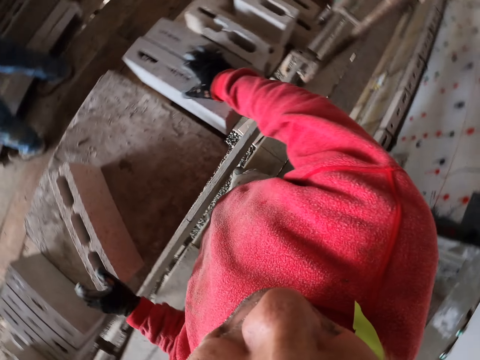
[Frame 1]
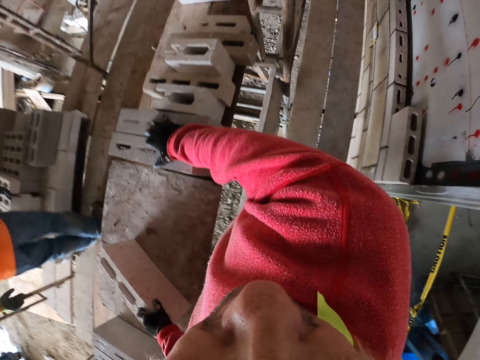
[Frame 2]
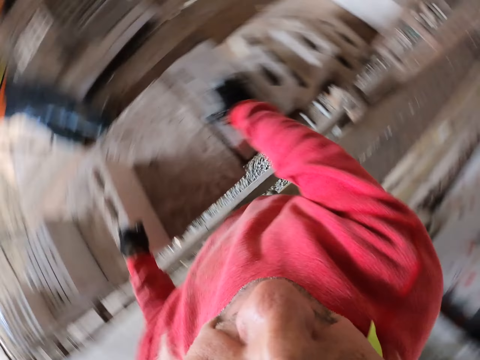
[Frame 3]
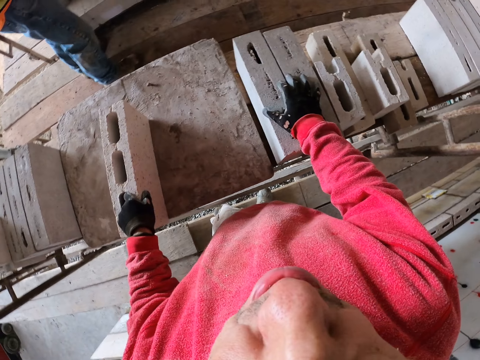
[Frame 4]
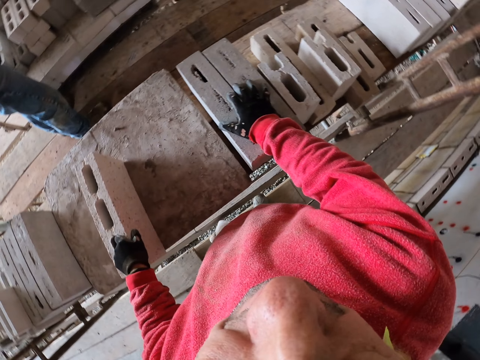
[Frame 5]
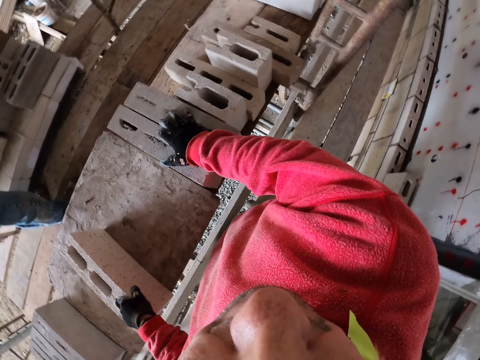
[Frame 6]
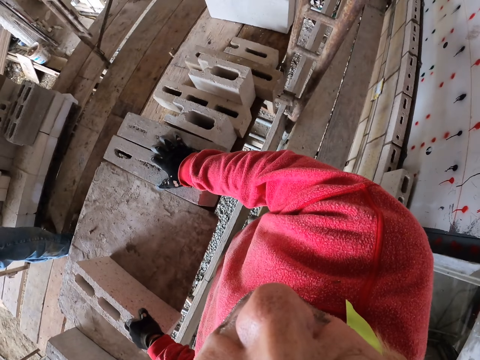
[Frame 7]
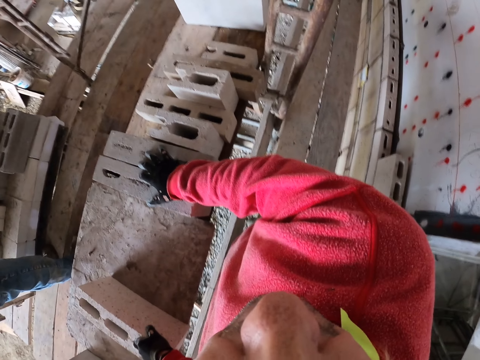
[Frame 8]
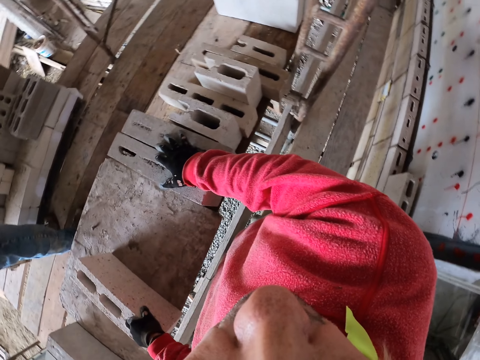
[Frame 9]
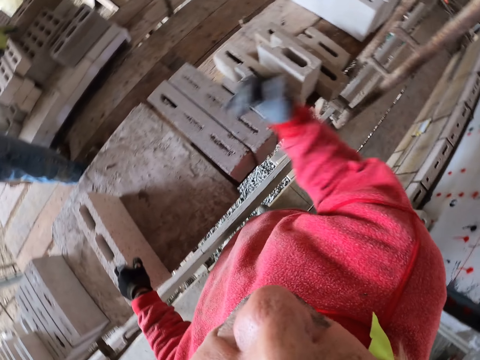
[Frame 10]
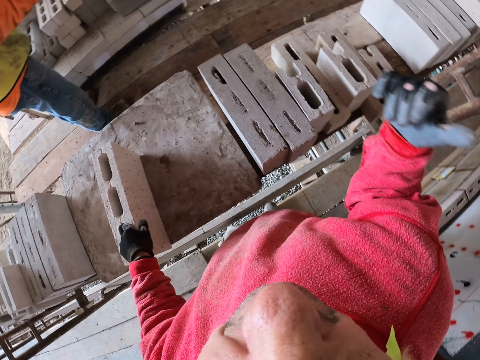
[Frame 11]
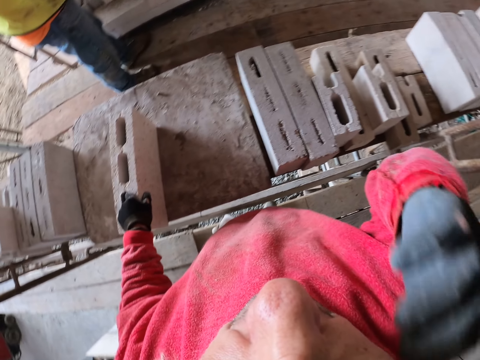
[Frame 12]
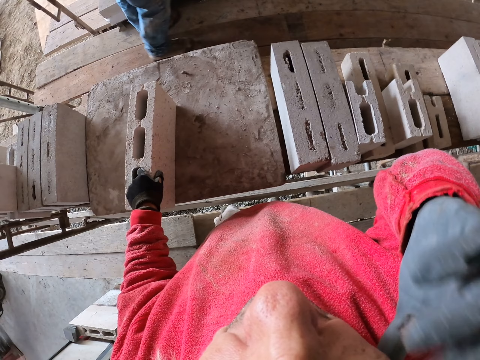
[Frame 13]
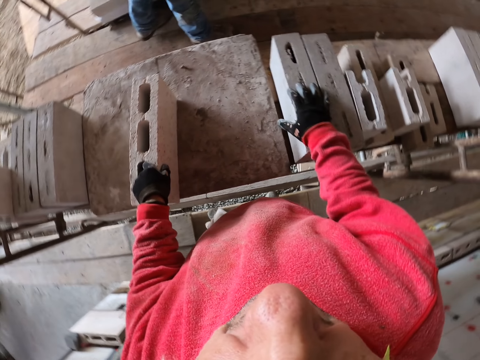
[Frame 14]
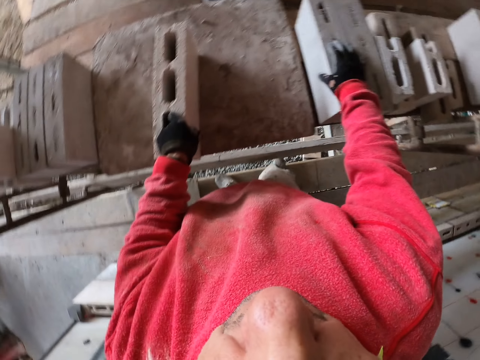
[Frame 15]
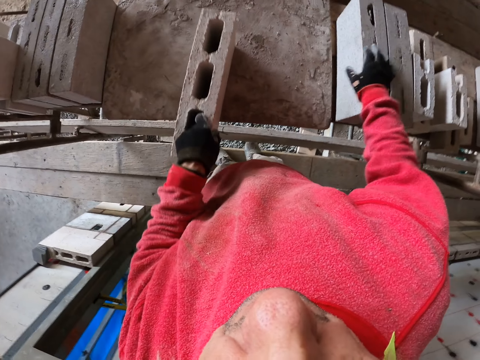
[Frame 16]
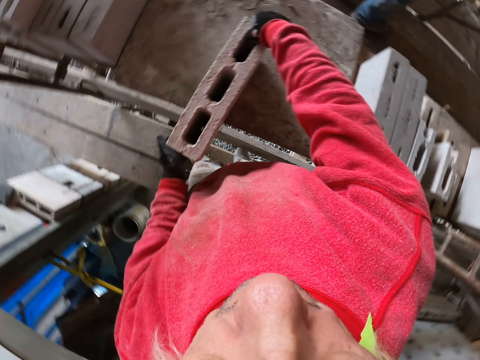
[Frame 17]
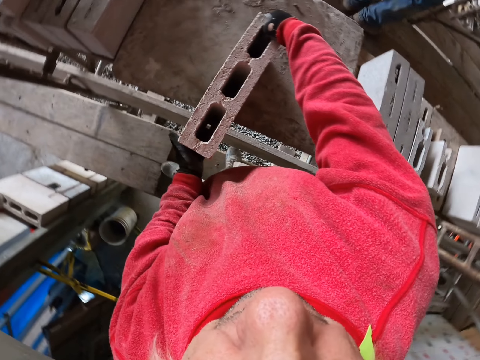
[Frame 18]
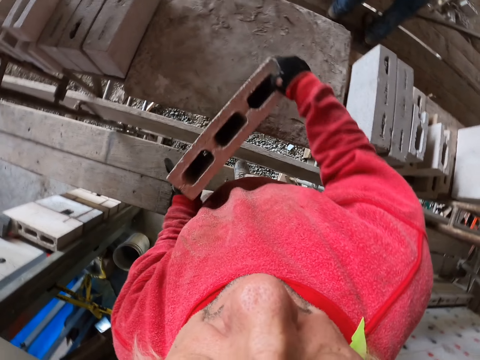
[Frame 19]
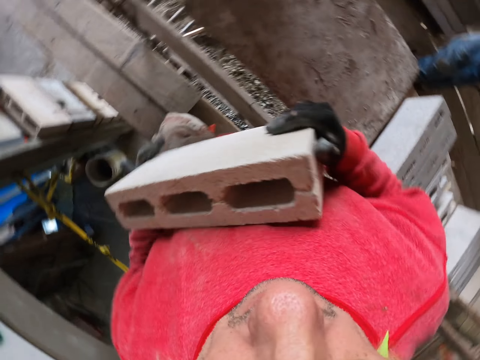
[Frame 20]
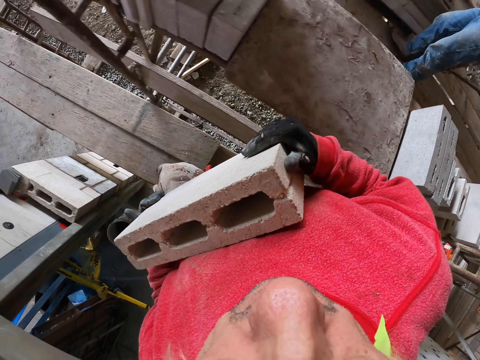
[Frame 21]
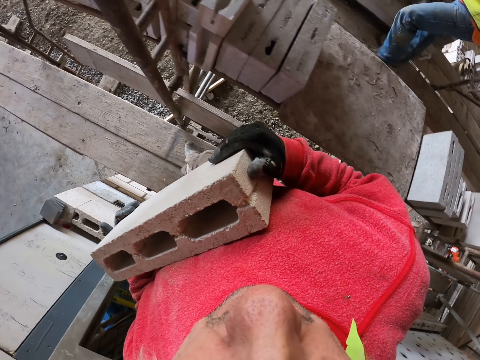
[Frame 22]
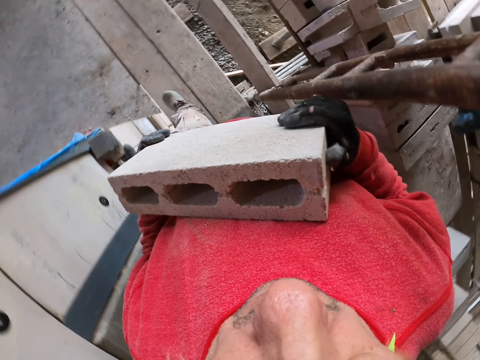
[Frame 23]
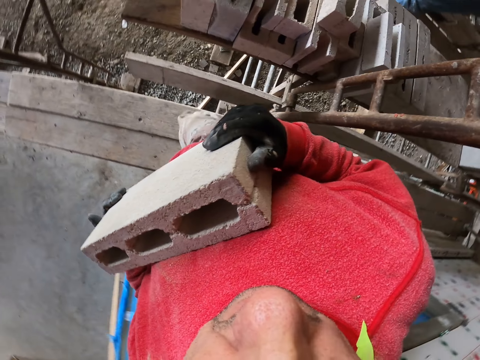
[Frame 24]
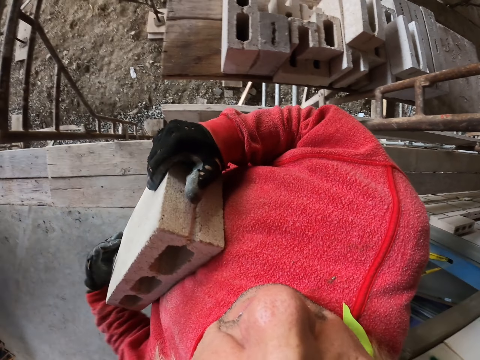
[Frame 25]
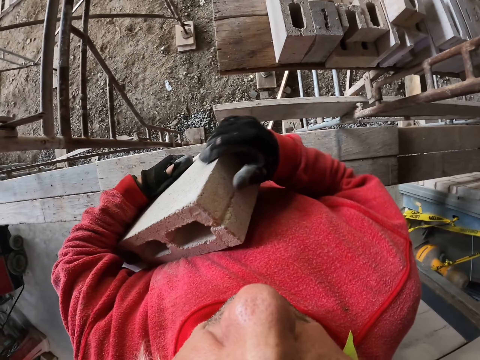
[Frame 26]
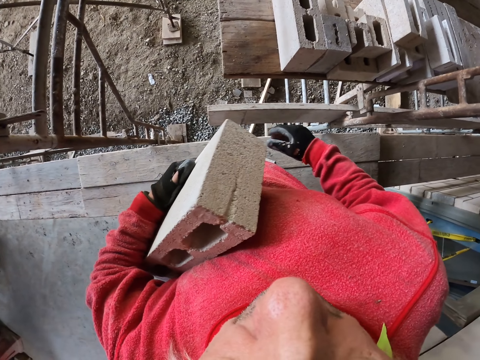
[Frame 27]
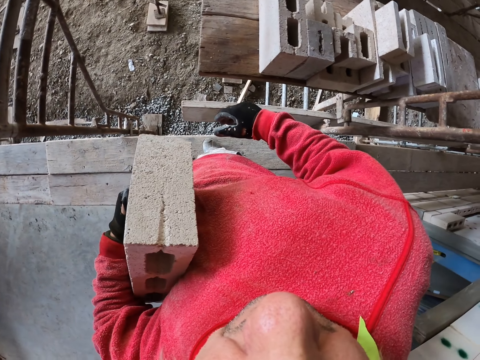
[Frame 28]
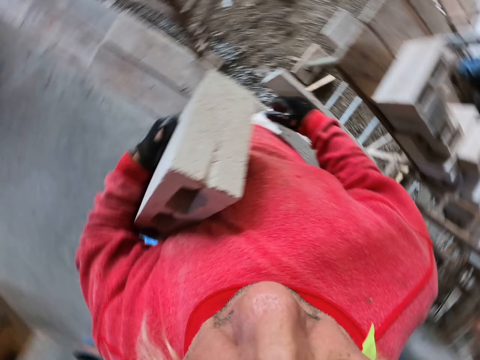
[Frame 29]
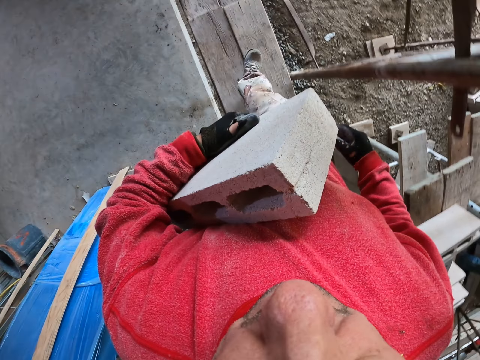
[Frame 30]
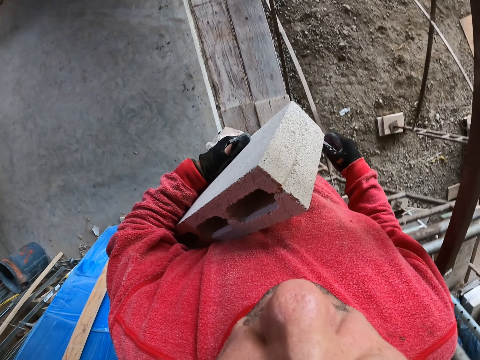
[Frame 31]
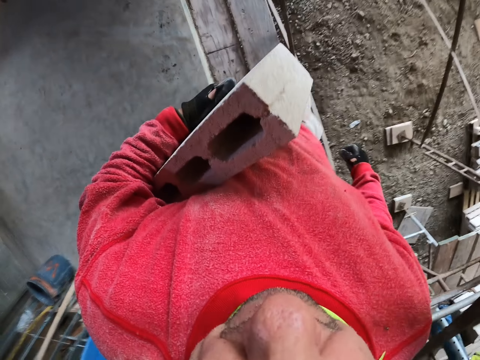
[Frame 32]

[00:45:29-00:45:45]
The camera wearer raises a hand up. They grab the brick. They walk in the construction site.

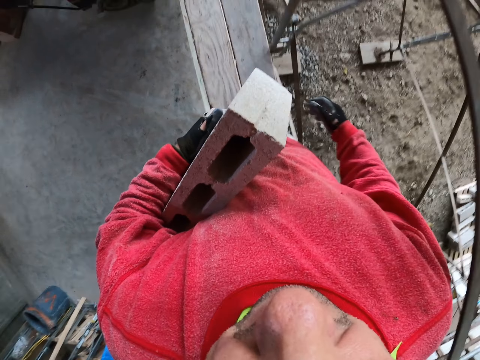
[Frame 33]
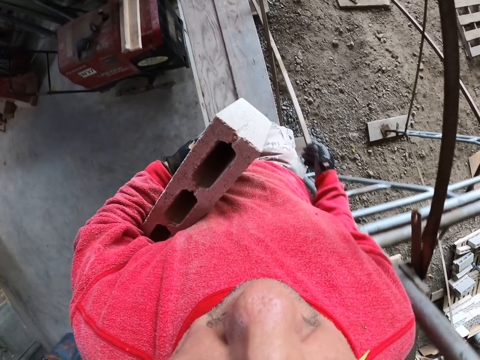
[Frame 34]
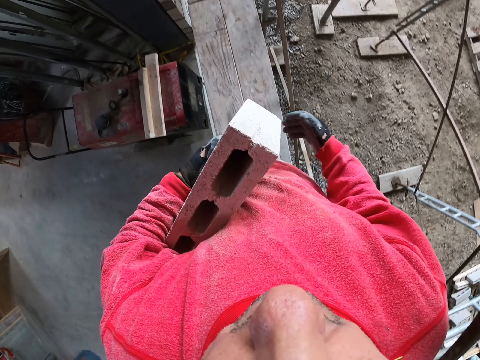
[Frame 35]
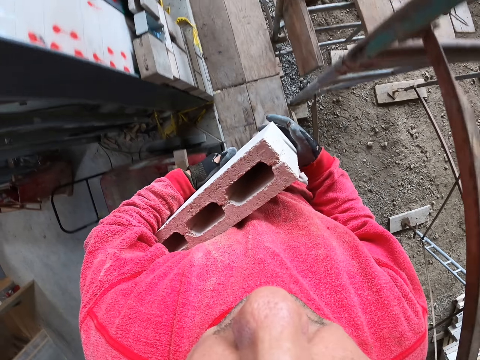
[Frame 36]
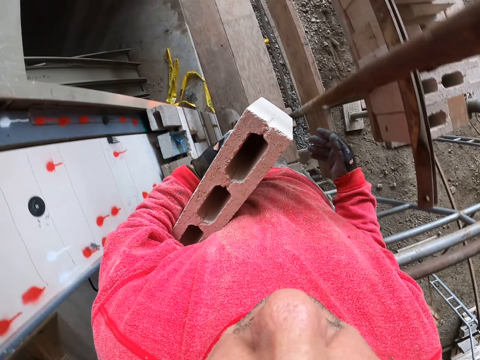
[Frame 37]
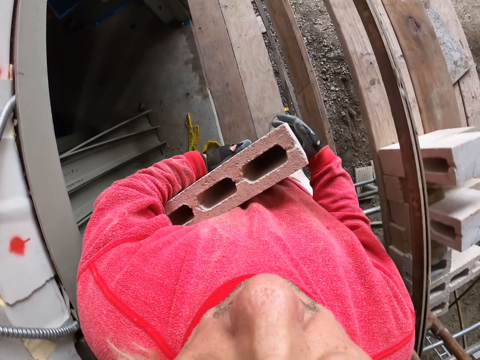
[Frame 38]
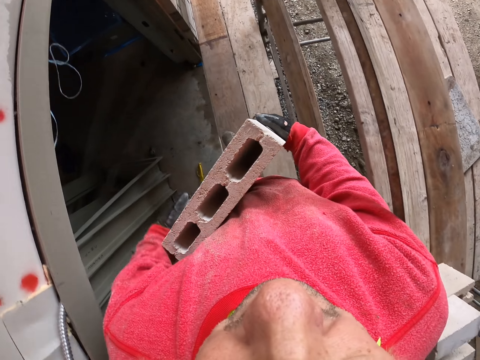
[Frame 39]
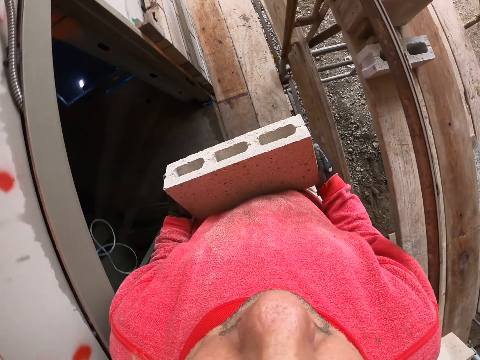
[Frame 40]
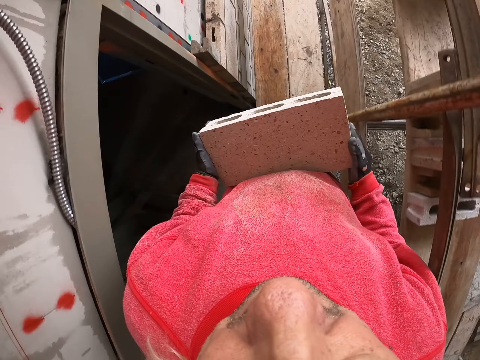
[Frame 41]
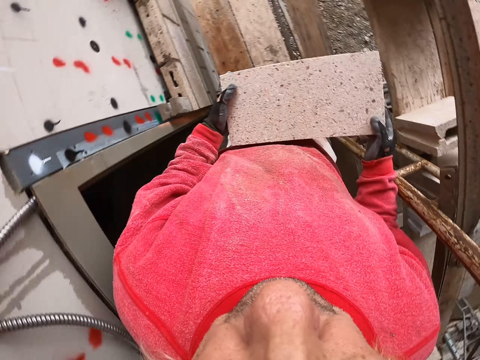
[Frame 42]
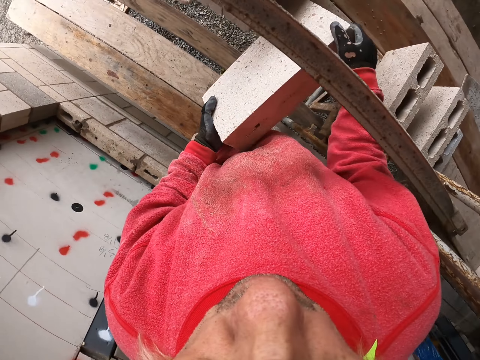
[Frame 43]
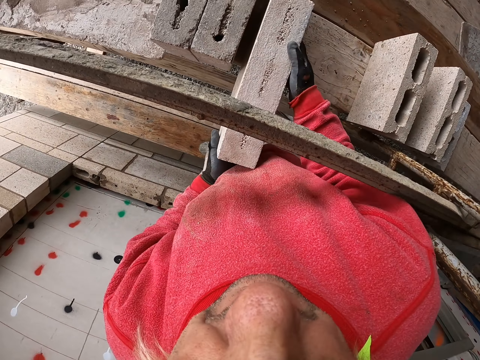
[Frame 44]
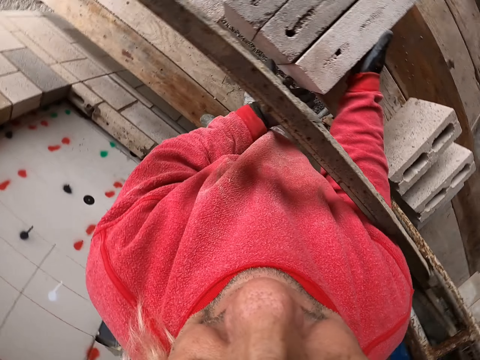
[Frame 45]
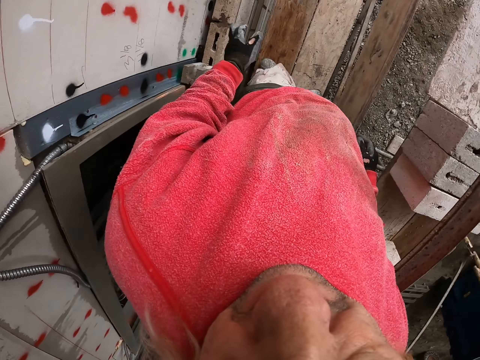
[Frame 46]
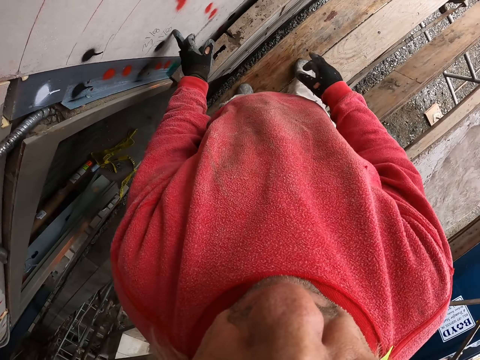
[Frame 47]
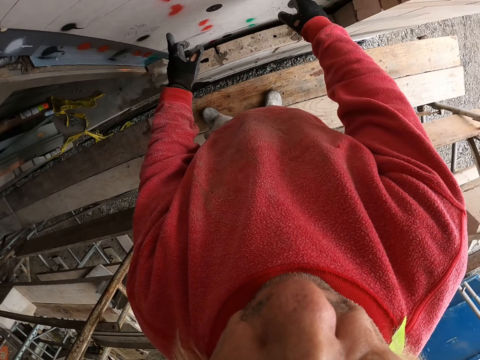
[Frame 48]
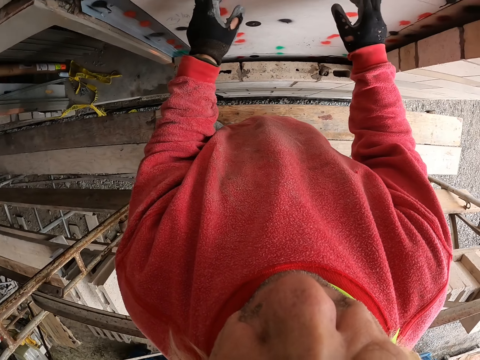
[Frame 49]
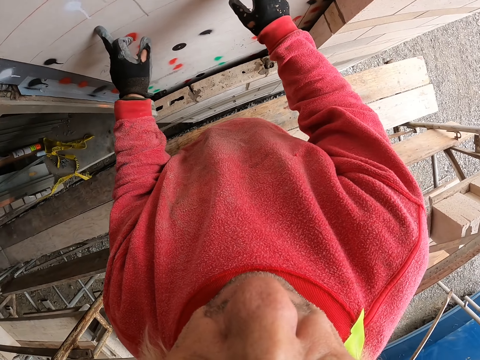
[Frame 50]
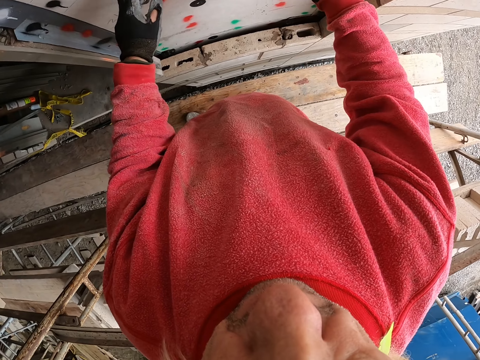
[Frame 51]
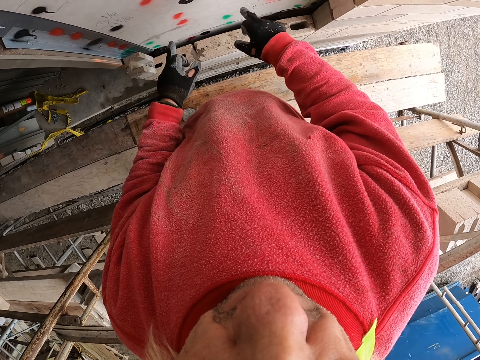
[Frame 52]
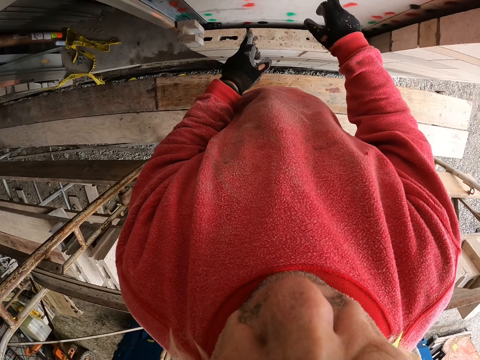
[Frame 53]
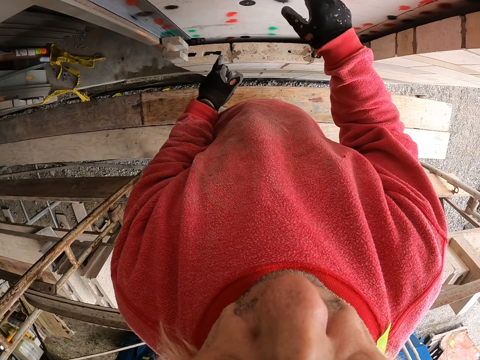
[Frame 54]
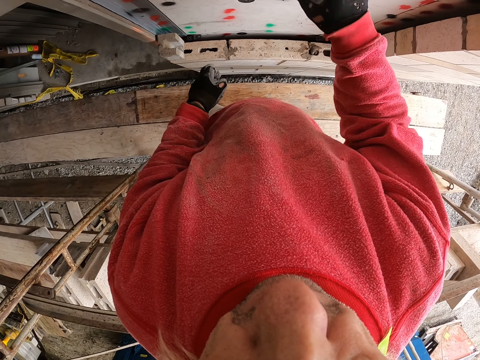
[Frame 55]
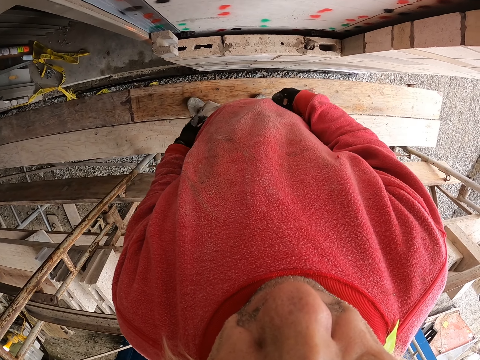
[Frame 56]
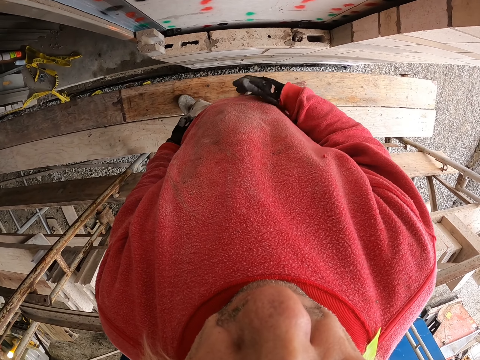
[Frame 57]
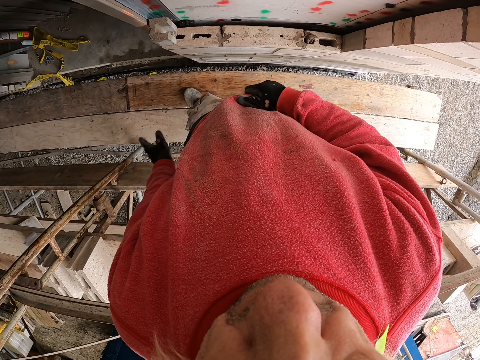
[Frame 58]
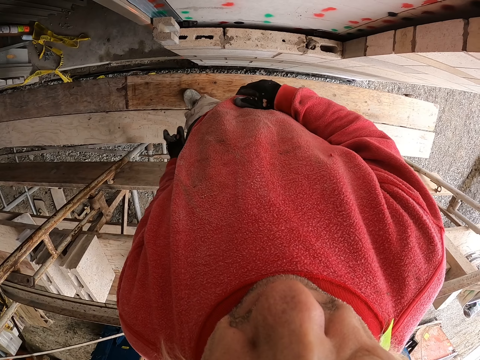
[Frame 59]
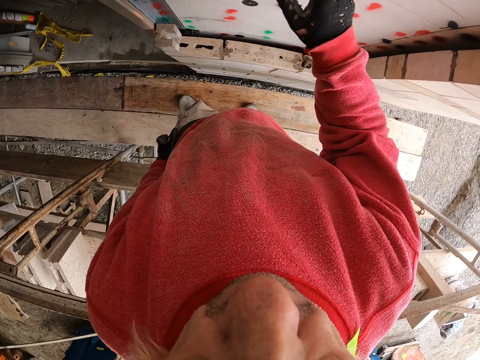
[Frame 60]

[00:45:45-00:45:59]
The camera wearer touches bricks. They put the brick down. They point at the wall.
